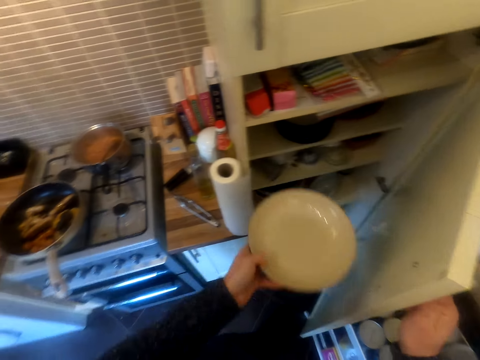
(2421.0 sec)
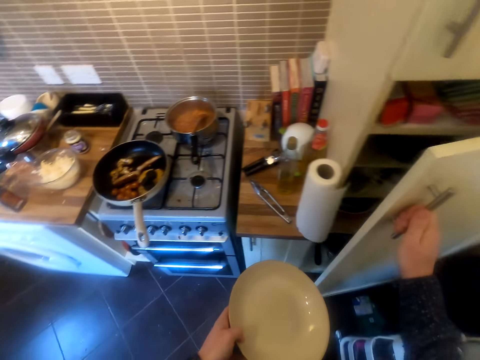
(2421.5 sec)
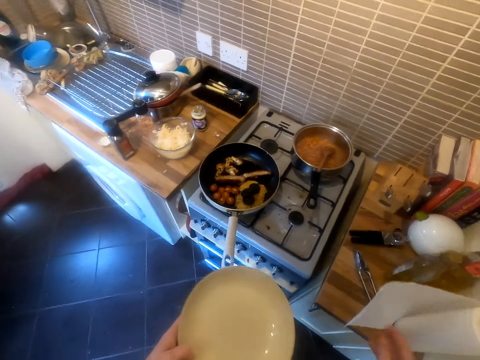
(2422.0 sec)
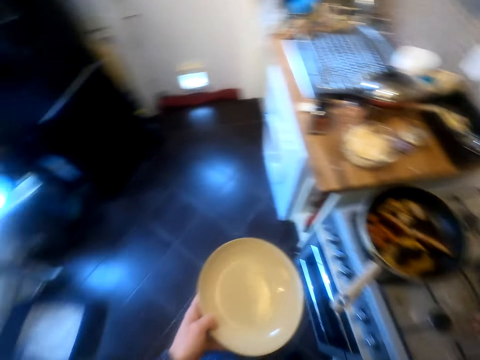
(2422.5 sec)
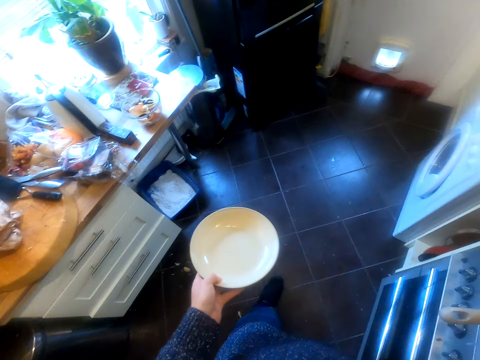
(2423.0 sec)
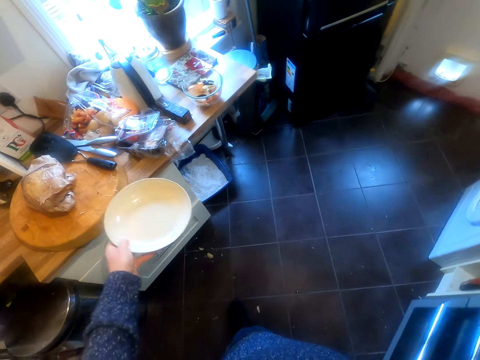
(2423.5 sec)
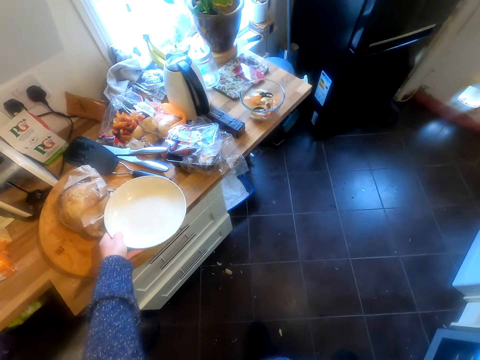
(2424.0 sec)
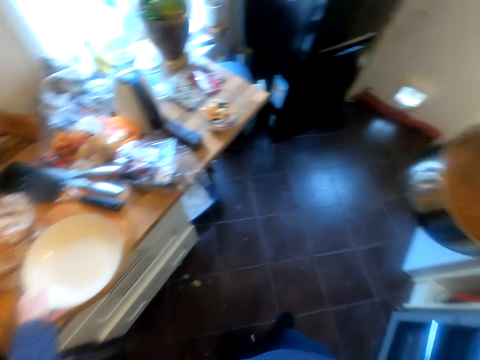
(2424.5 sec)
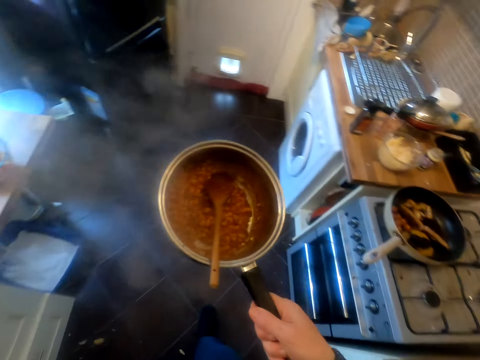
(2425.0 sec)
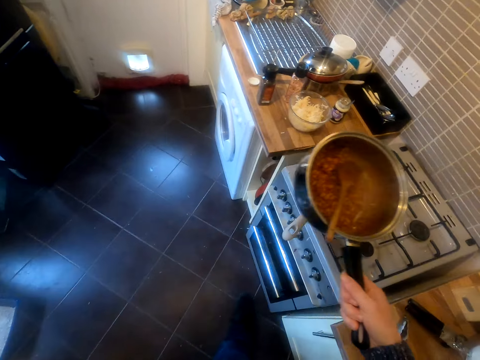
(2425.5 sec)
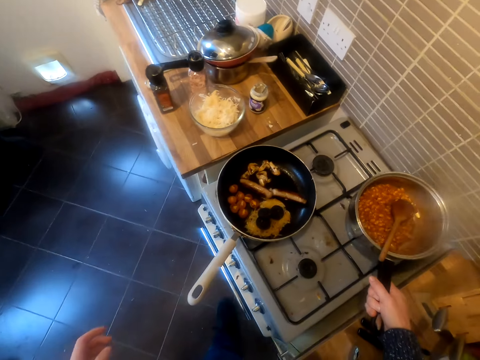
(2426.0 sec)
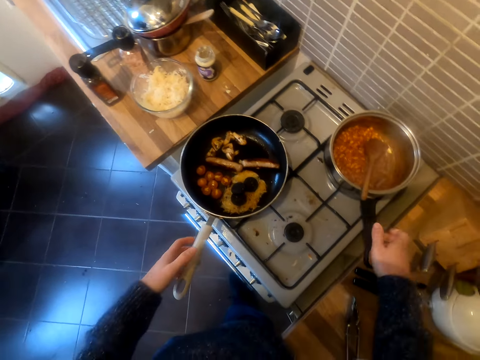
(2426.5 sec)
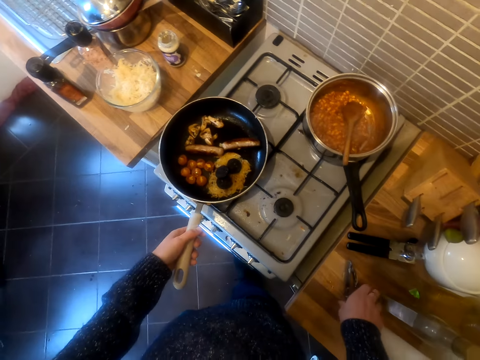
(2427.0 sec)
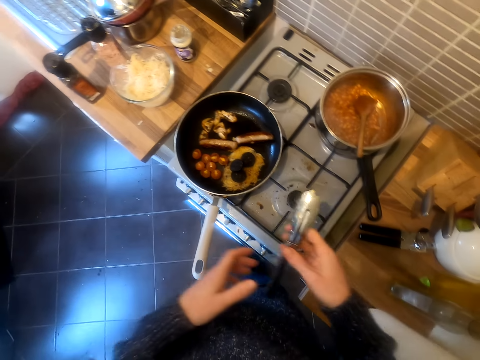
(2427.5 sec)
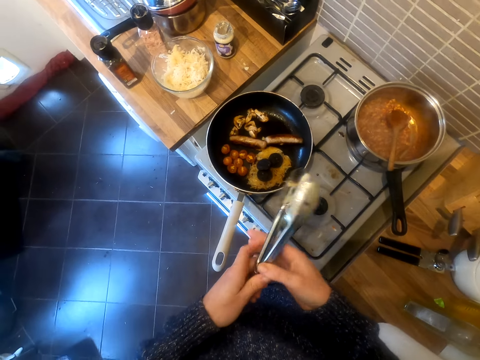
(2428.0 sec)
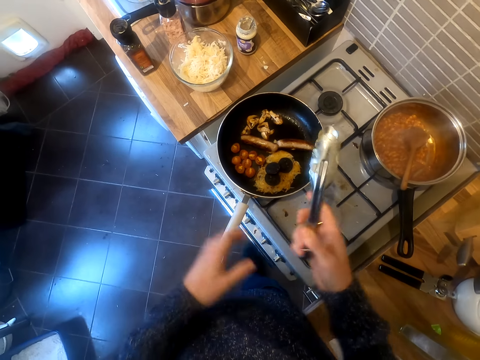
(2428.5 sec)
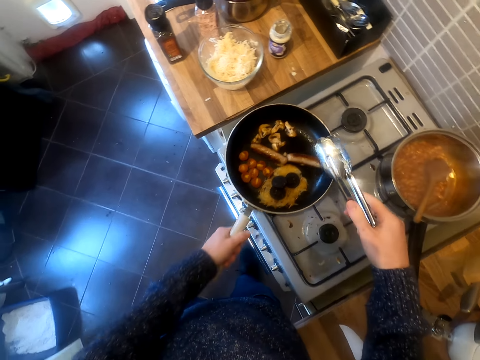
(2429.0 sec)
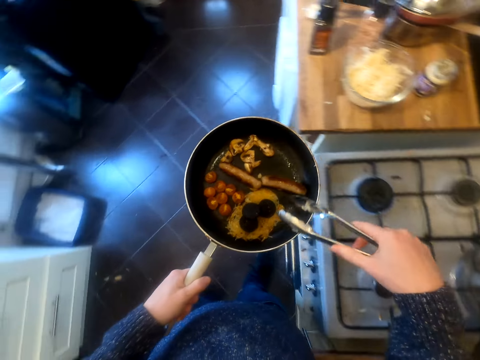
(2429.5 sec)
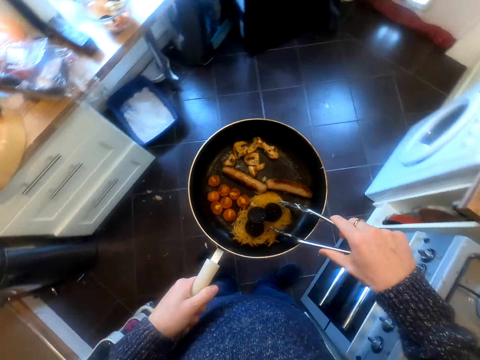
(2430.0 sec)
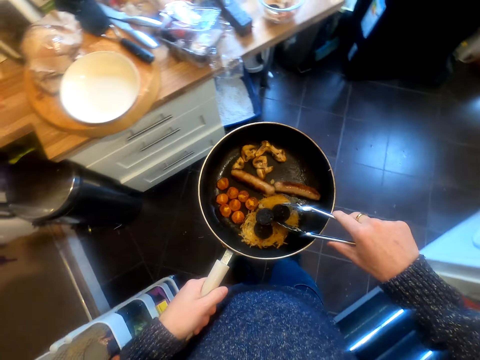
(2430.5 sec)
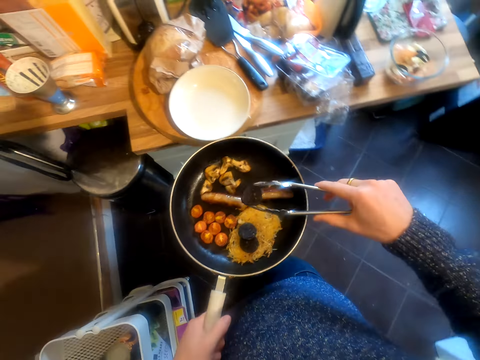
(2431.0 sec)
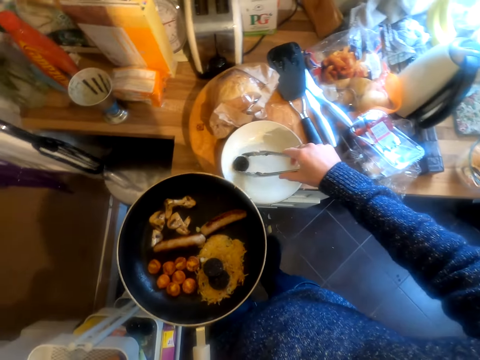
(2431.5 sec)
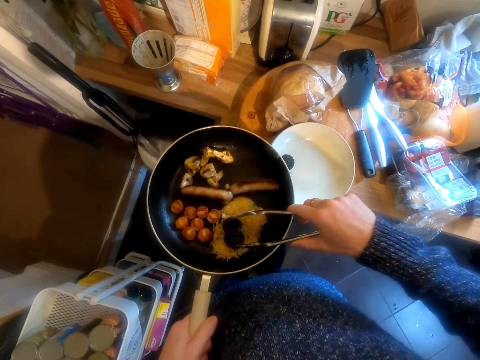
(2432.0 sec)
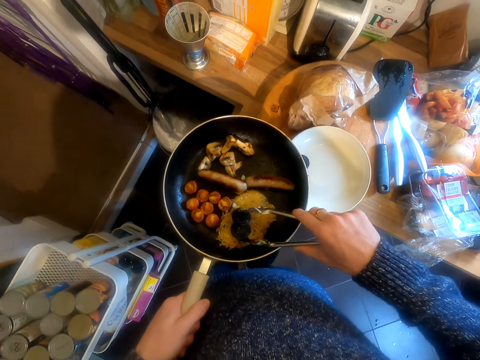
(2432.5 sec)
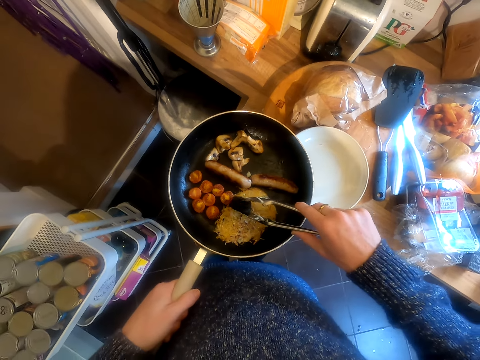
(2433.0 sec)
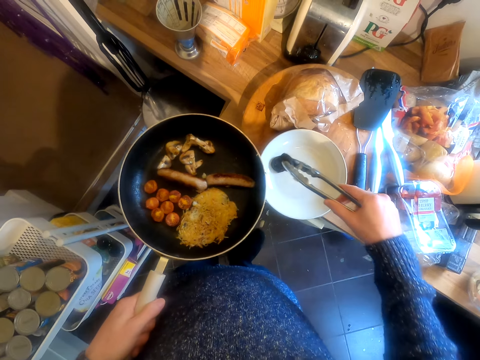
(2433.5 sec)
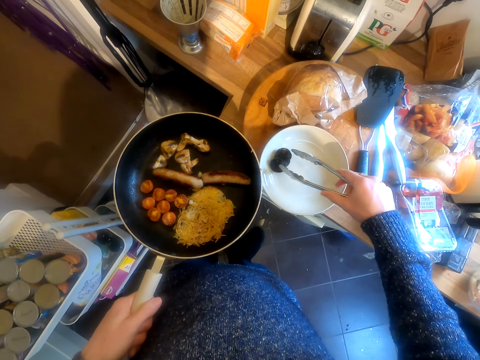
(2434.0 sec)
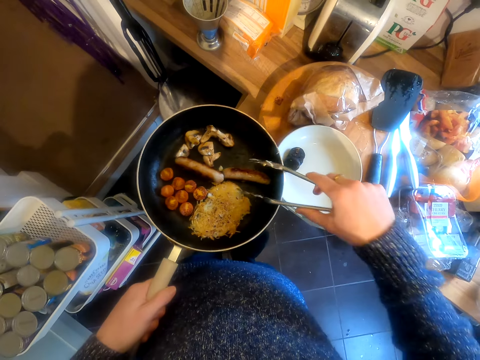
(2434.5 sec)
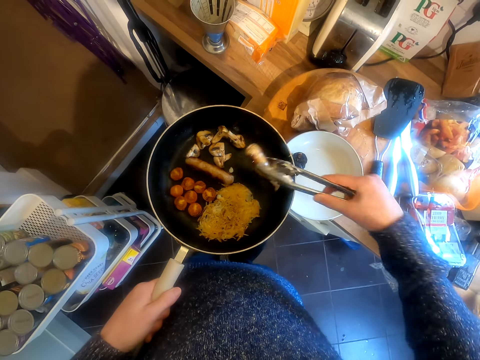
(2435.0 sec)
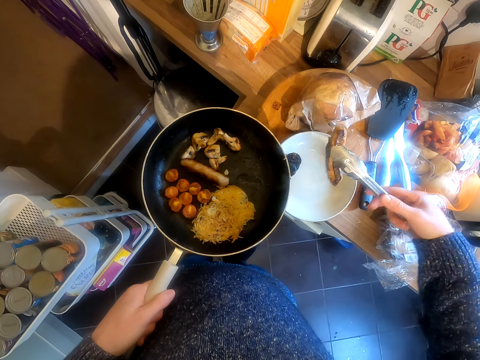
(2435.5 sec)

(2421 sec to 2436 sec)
The camera wearer moves around. They put the food on the chopping board. They put the plate down. They lift a pot of food and put the pot of food on the gas. They pick up the cooking tong. They lift a frying pan. They put the food on the plate.

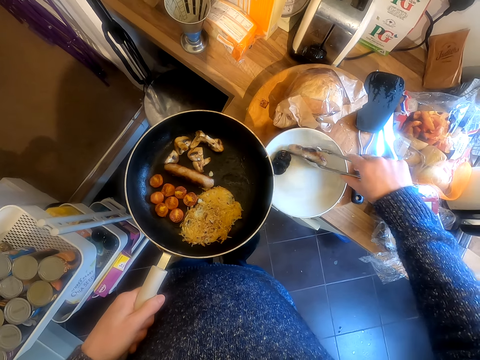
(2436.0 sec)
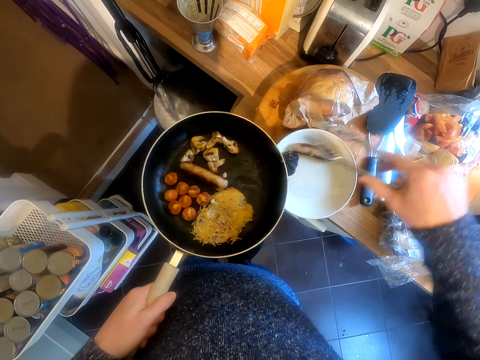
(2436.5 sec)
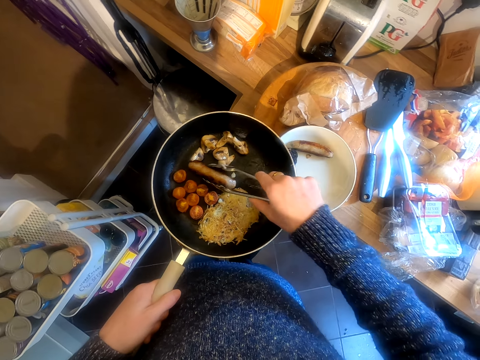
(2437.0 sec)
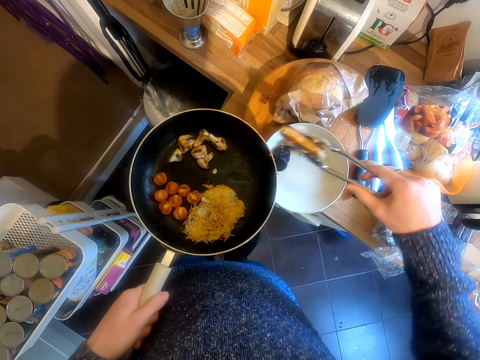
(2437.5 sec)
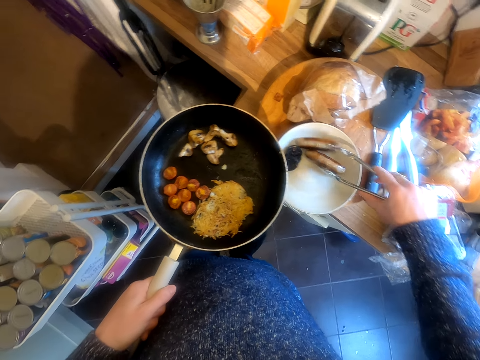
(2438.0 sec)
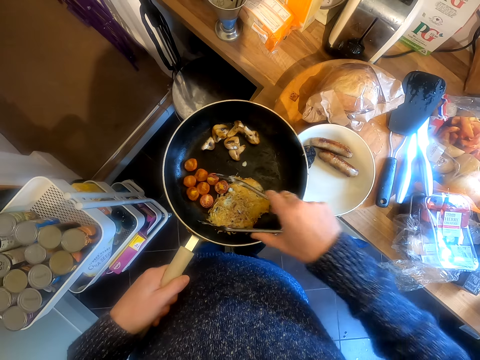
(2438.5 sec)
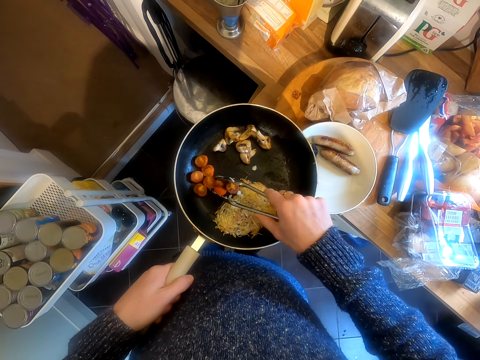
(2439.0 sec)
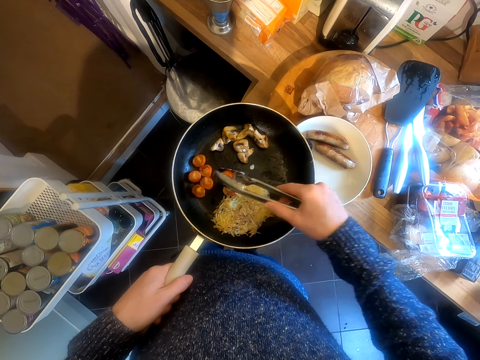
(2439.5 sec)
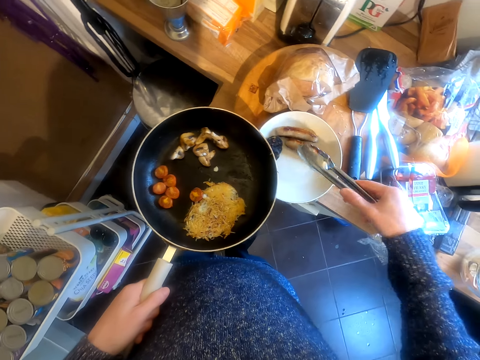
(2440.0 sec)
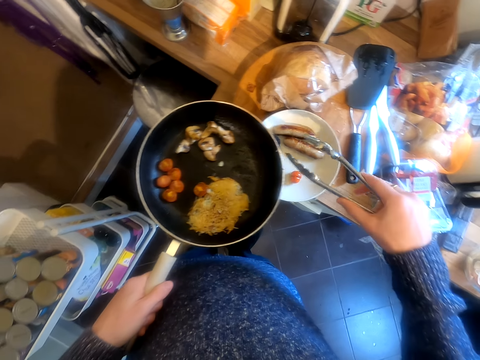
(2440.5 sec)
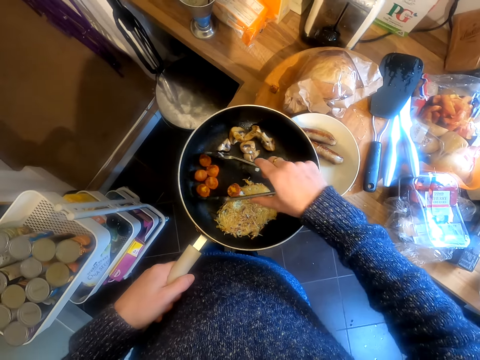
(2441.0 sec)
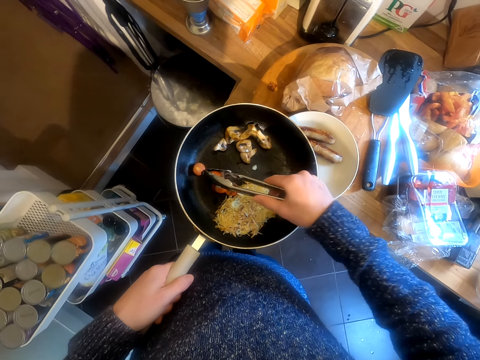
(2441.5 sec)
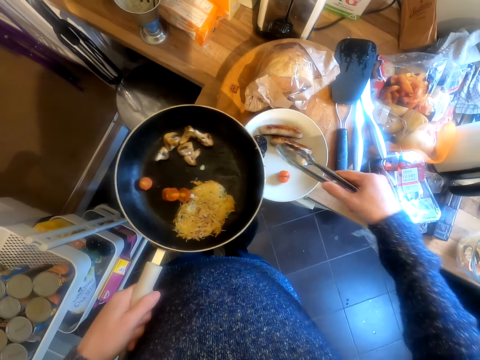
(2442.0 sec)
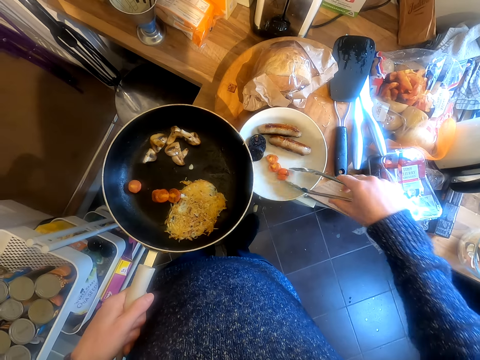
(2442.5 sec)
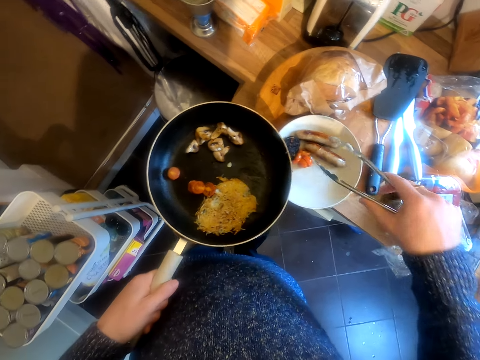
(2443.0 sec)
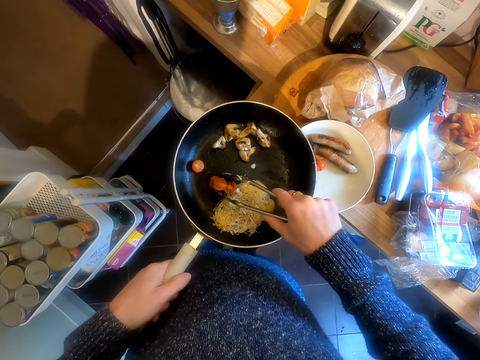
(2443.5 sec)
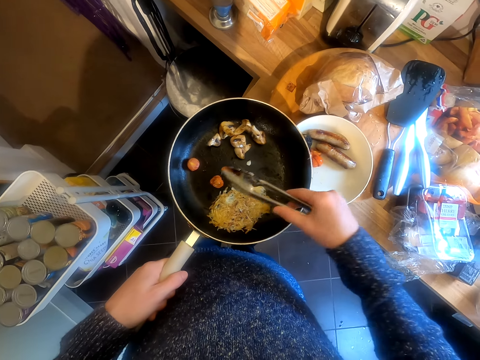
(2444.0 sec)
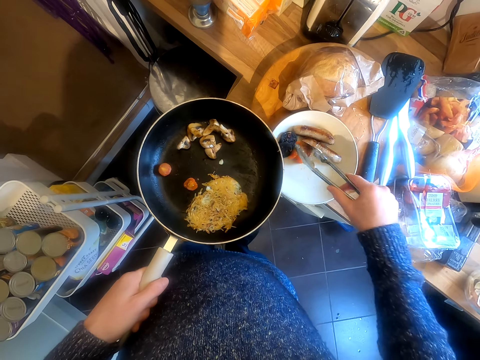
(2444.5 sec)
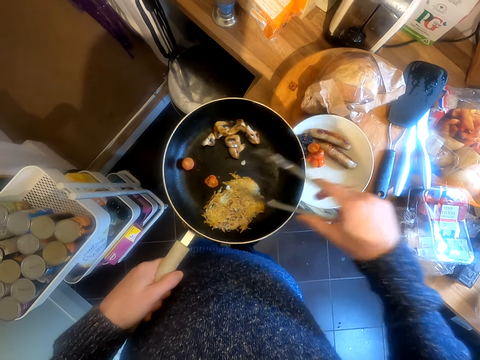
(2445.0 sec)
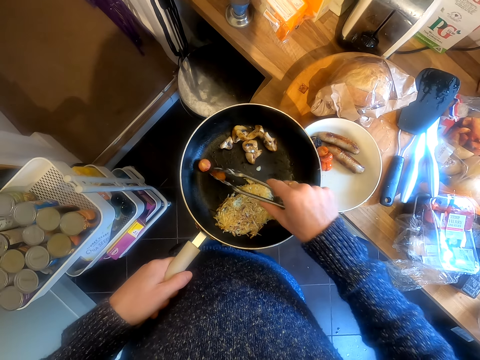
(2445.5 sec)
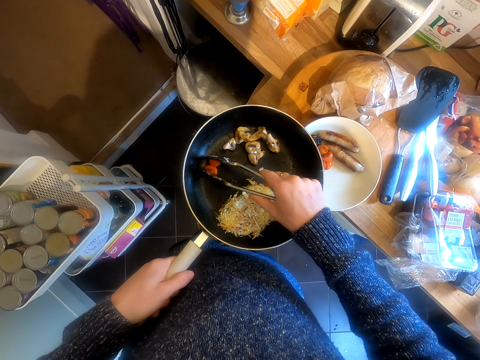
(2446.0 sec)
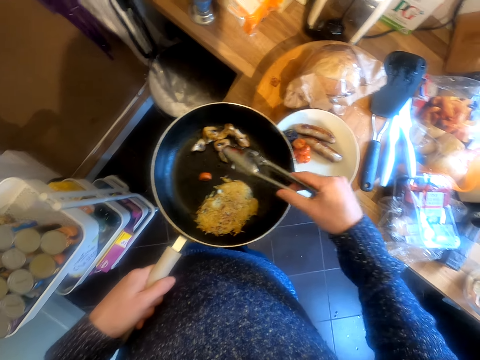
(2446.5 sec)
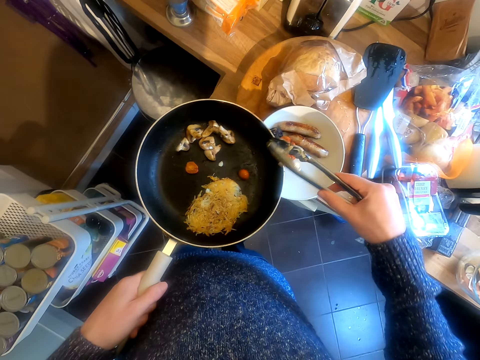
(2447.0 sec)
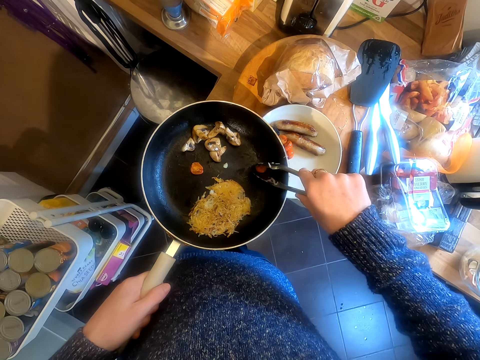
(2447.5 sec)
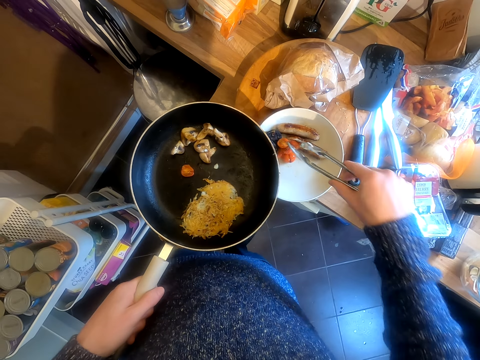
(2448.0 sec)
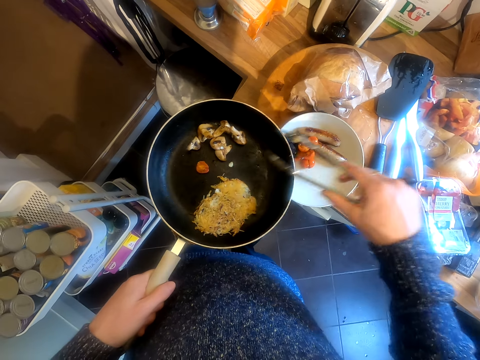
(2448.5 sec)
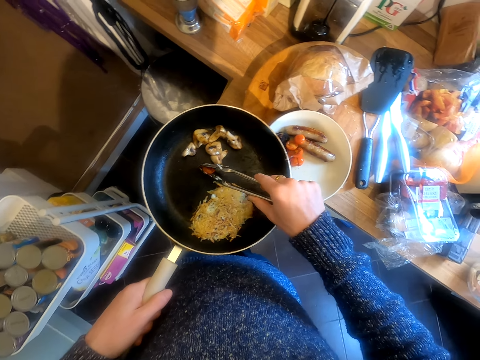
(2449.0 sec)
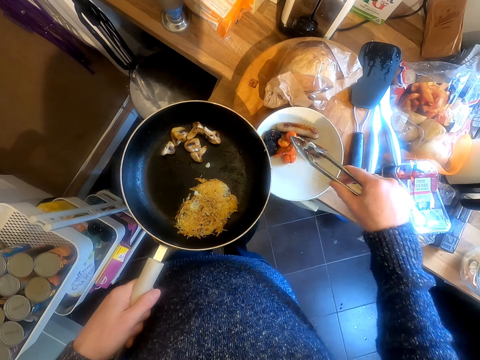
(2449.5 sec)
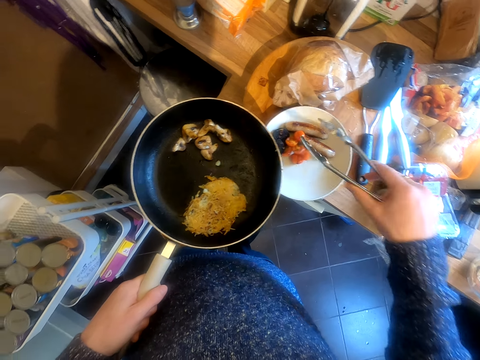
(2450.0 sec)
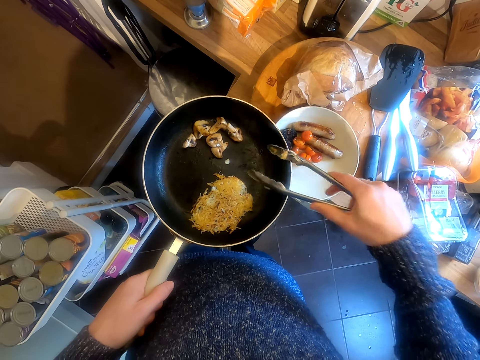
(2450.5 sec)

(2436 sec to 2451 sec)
The camera wearer scoops the food. They put the food on the plate. They scoop the food. They put the food on the plate.
